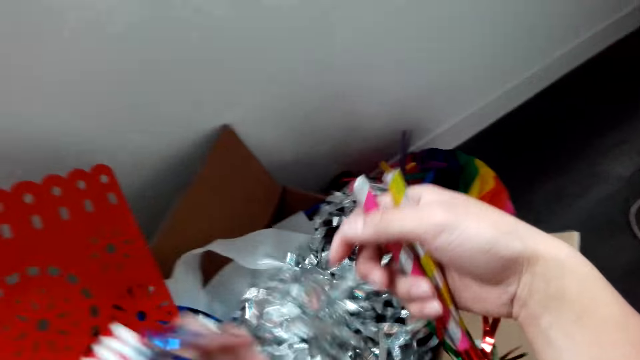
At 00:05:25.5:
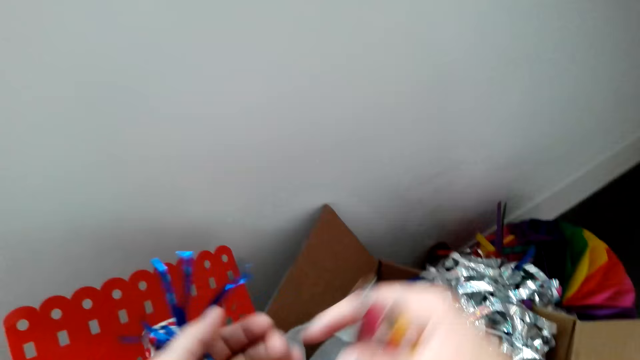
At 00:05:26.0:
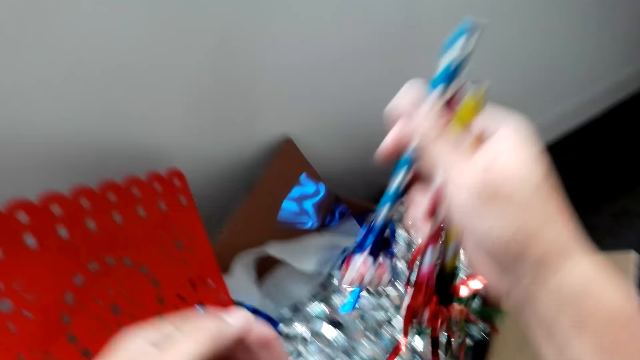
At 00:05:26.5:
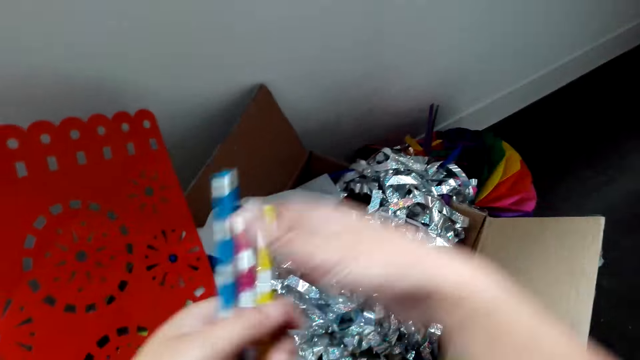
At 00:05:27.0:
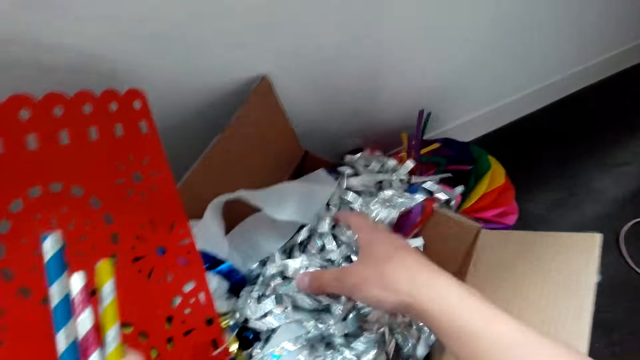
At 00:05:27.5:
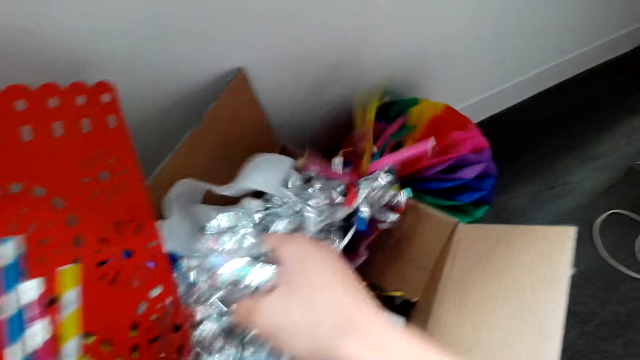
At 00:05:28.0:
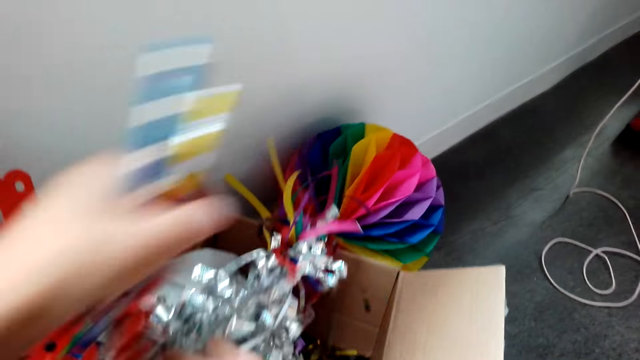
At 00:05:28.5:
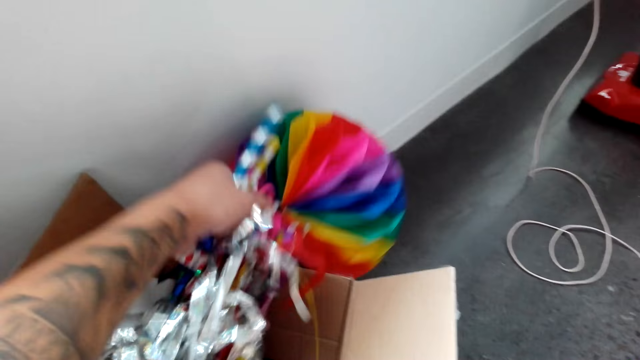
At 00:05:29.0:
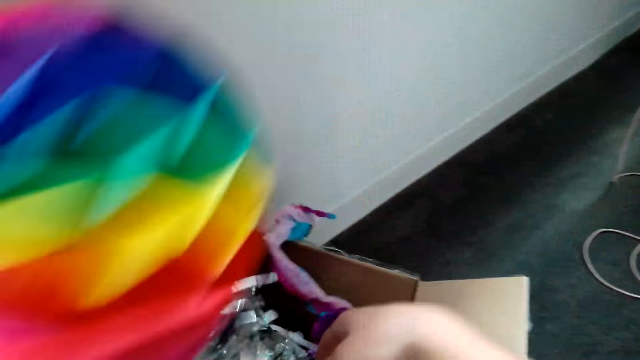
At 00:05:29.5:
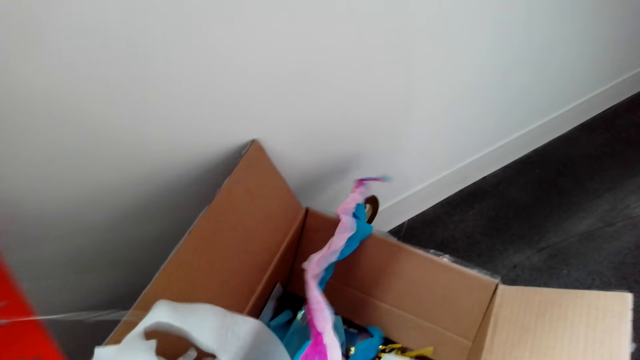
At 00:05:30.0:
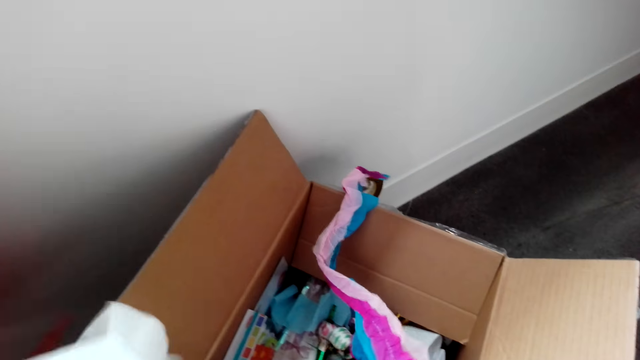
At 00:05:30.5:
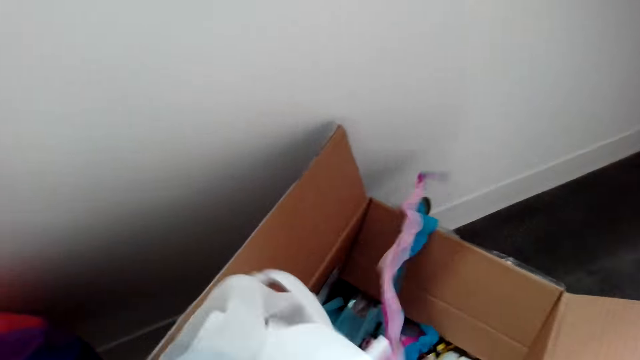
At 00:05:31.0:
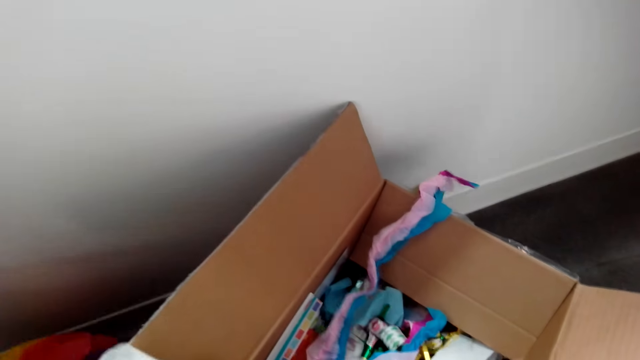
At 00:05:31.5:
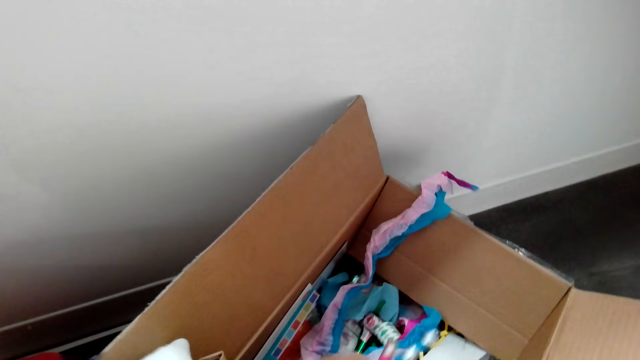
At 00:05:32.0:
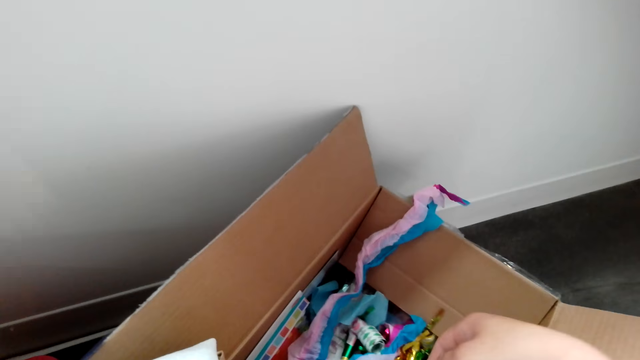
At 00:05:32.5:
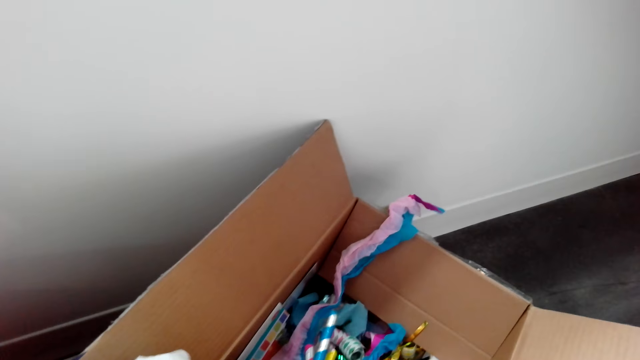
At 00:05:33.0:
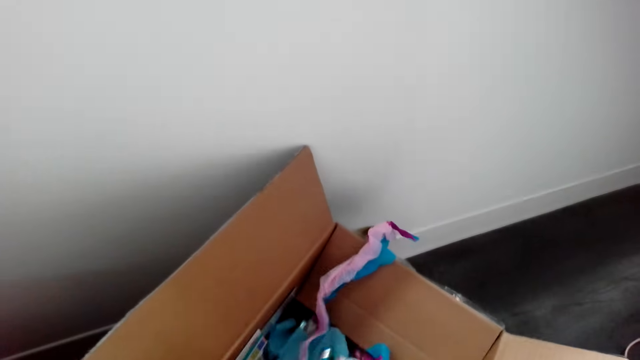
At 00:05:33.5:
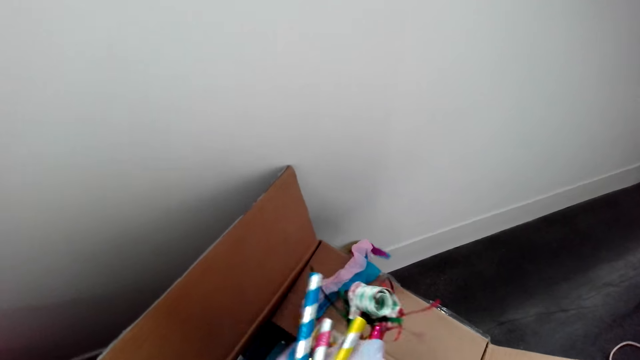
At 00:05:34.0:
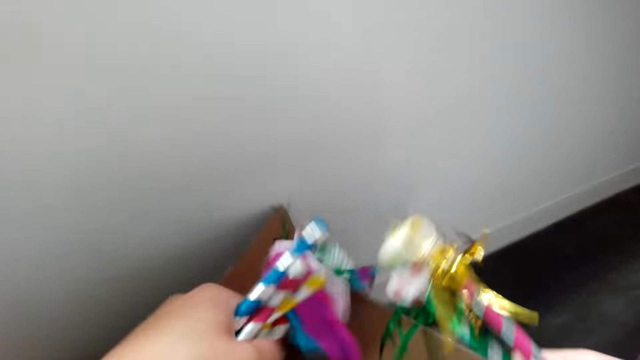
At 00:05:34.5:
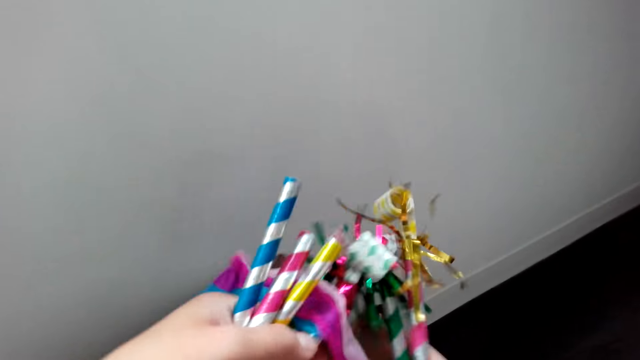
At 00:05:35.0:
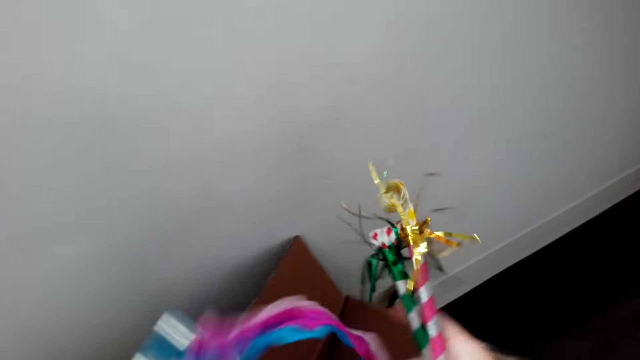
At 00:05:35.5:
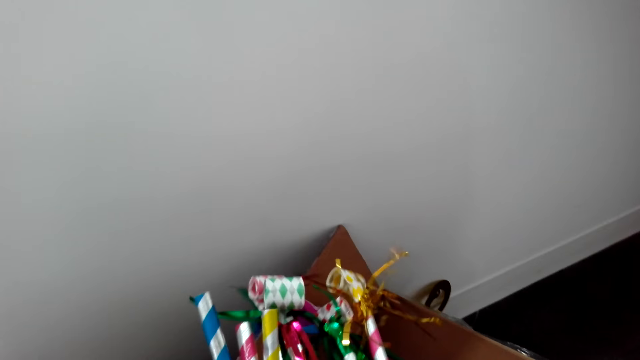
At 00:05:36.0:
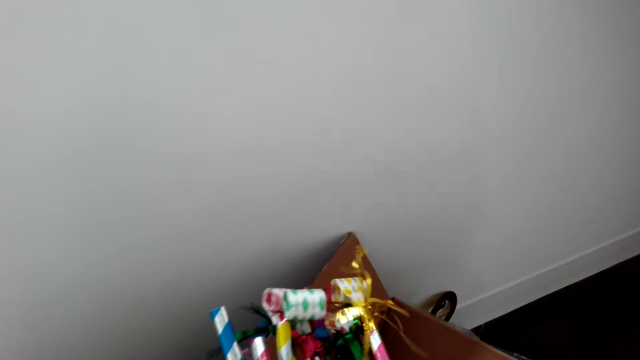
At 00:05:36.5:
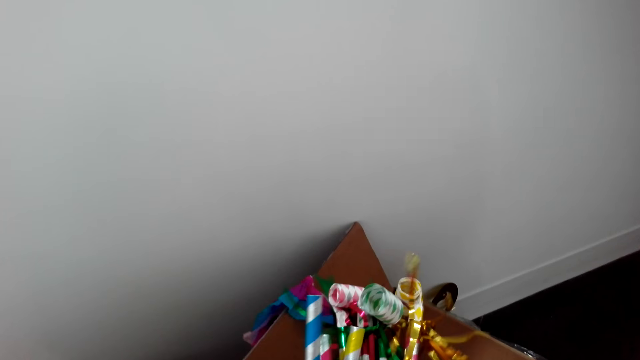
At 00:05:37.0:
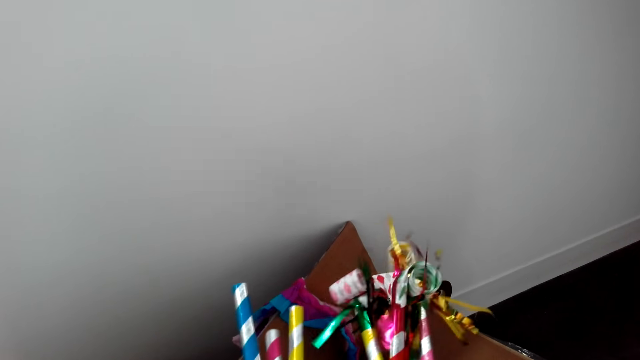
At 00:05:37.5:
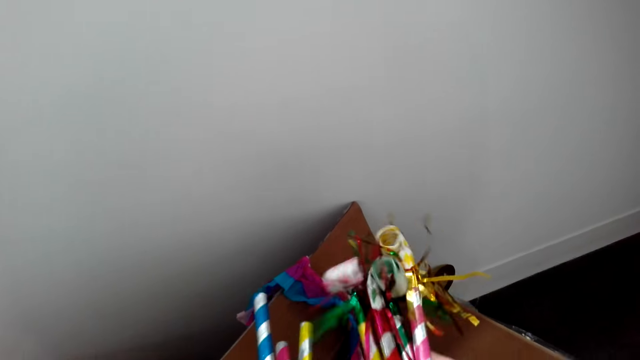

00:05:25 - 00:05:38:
The camera wearer picks another noisemaker blower. They pass the noisemaker blower to the right hand. They pass the noisemaker blowers to the left hand. They look through the decoration box. They pick other noisemaker blowers from the decoration box. They separate streamers and noisemaker blowers.

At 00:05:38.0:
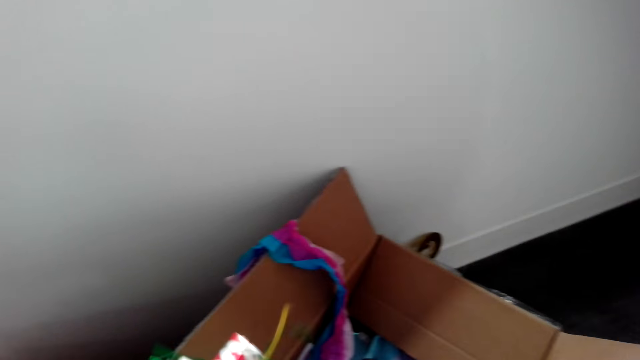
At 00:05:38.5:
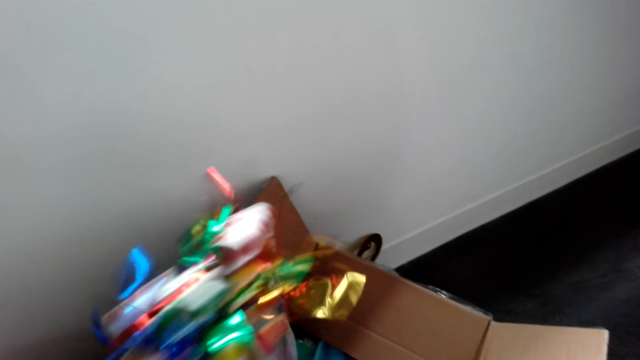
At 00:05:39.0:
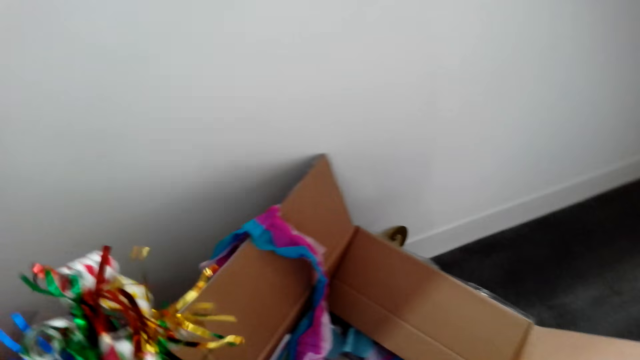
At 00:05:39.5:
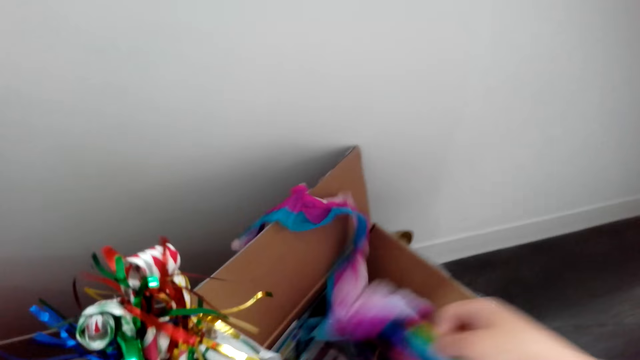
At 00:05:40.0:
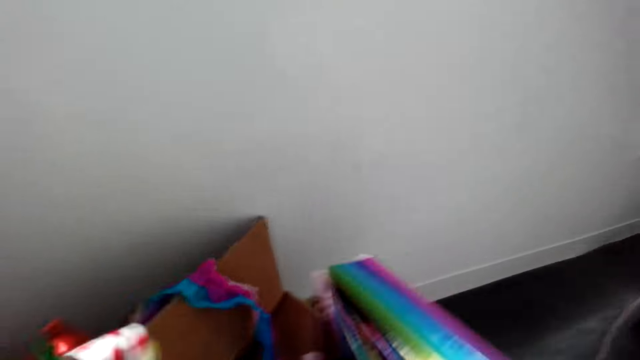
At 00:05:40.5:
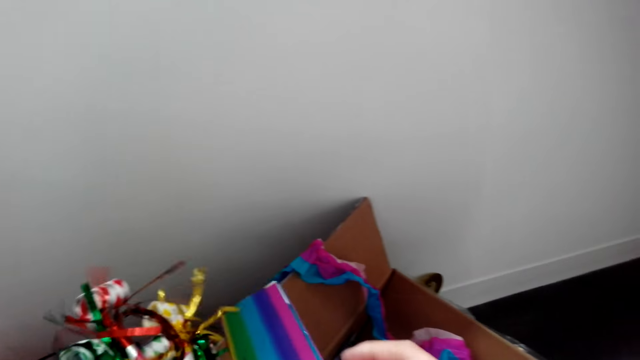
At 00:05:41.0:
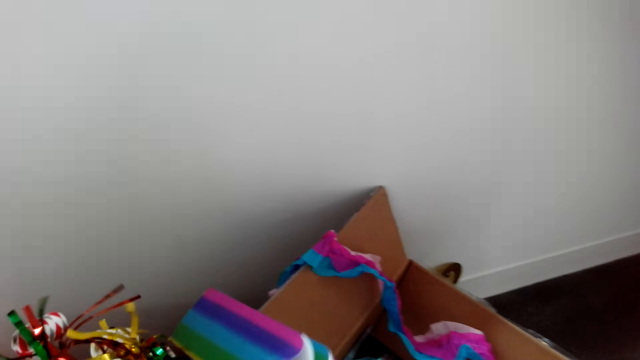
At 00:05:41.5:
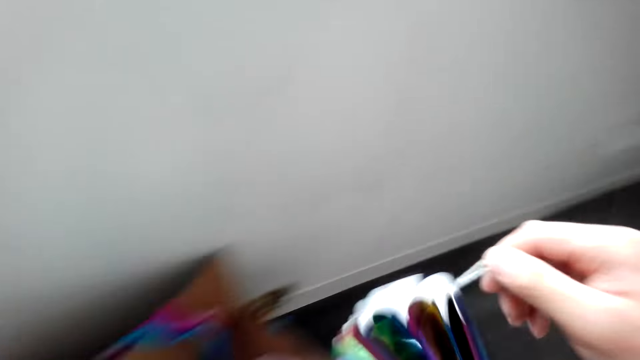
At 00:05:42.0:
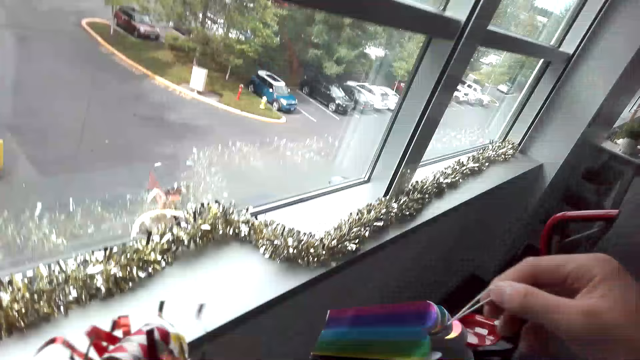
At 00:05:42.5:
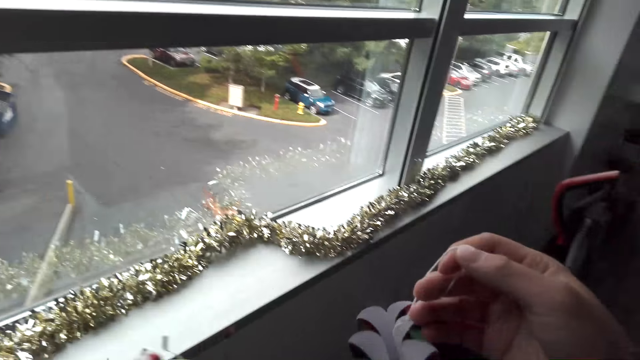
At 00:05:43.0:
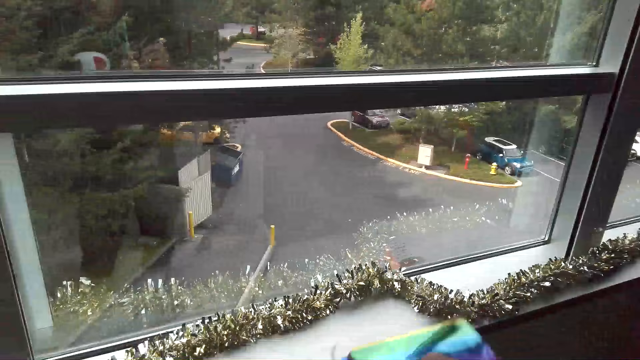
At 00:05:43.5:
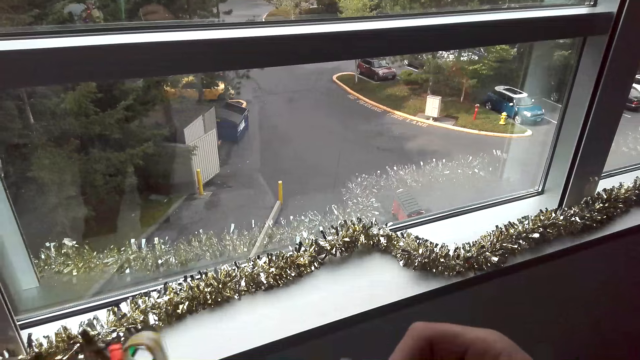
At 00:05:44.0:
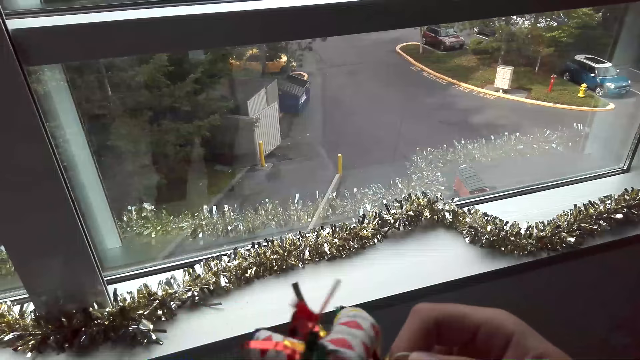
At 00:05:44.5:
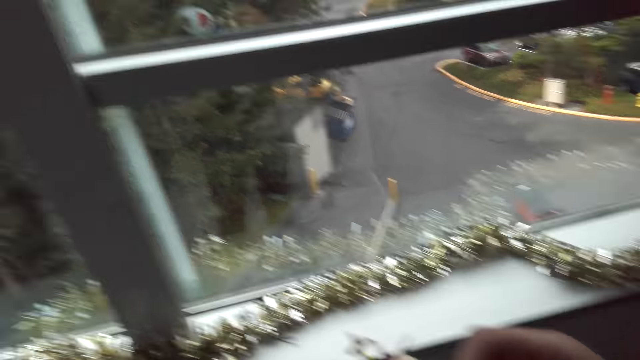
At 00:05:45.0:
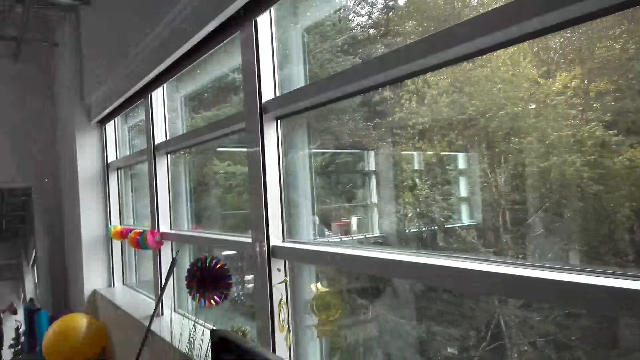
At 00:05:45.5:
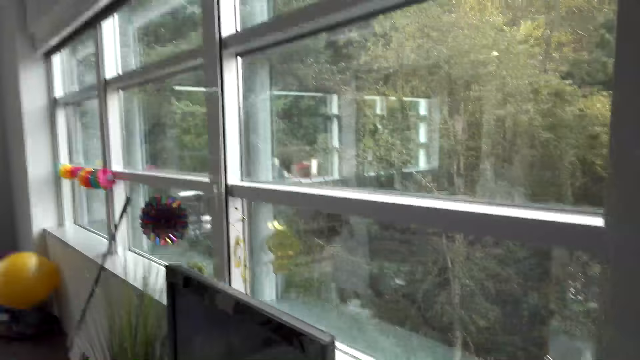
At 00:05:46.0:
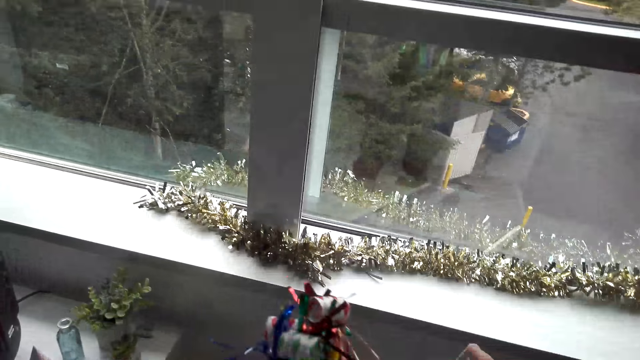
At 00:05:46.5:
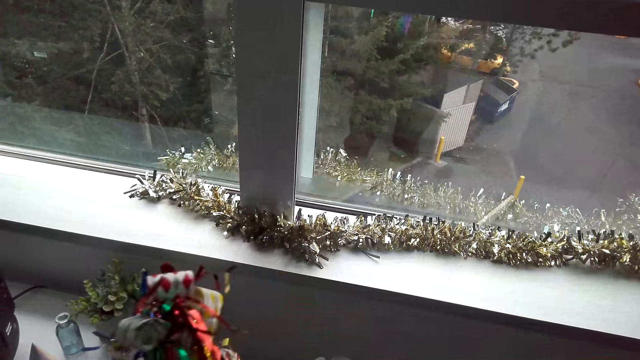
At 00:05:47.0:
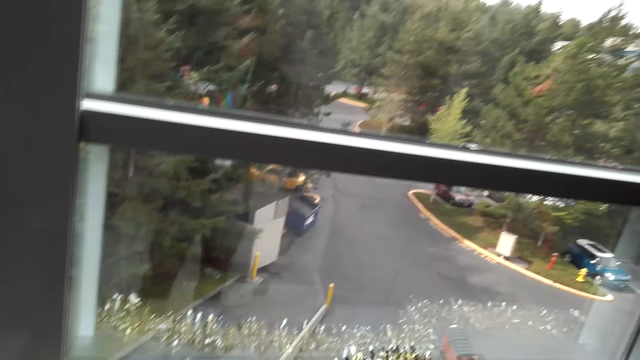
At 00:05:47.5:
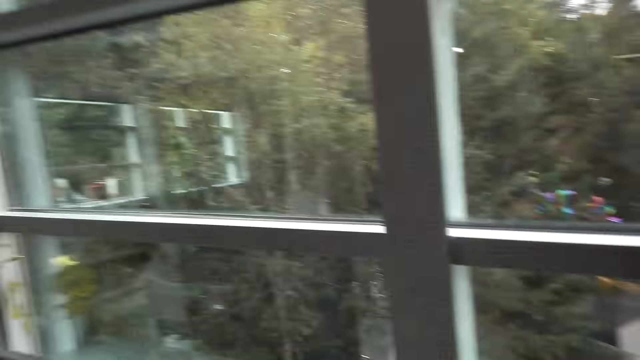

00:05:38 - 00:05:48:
The camera wearer picks a decoration from the decoration box. They look around.
